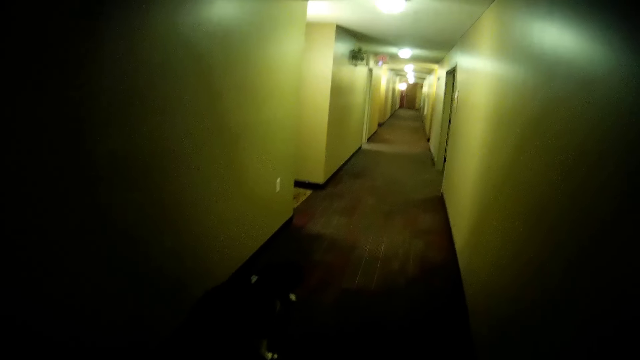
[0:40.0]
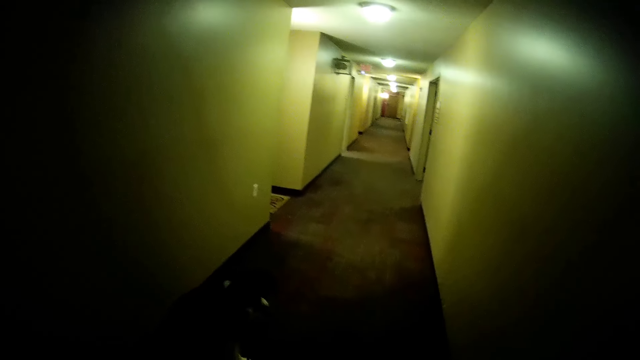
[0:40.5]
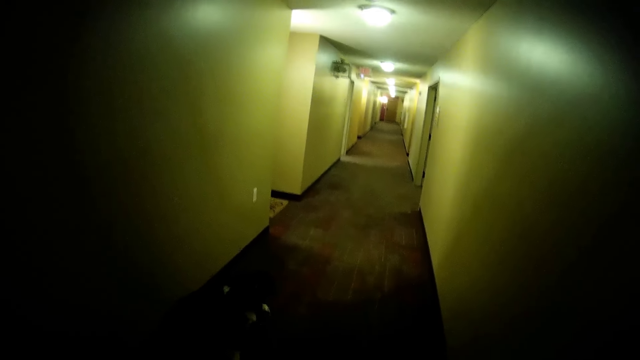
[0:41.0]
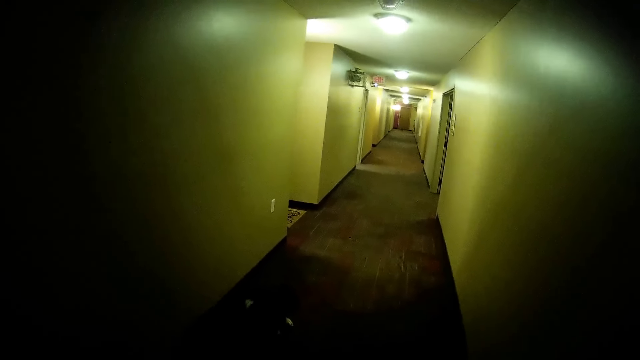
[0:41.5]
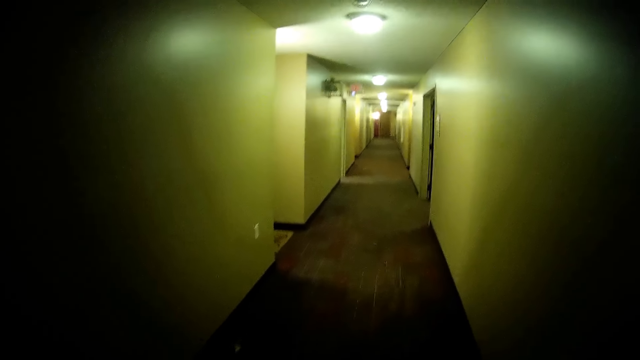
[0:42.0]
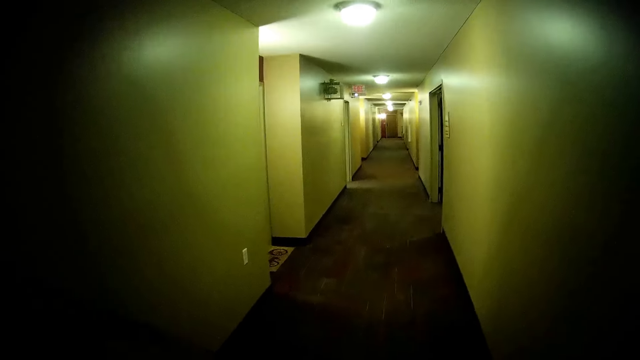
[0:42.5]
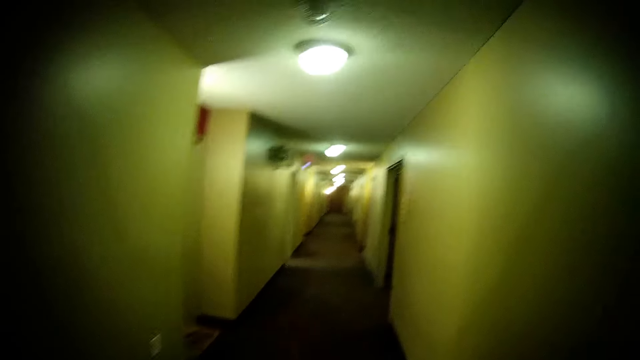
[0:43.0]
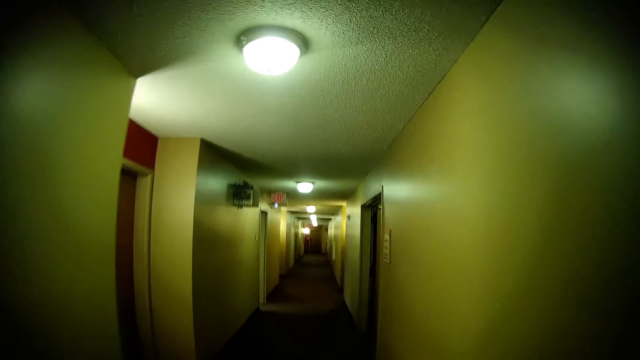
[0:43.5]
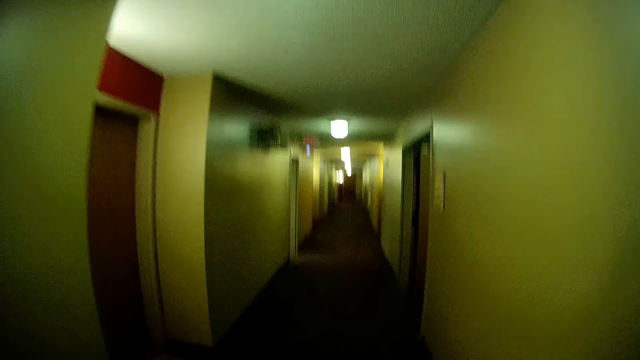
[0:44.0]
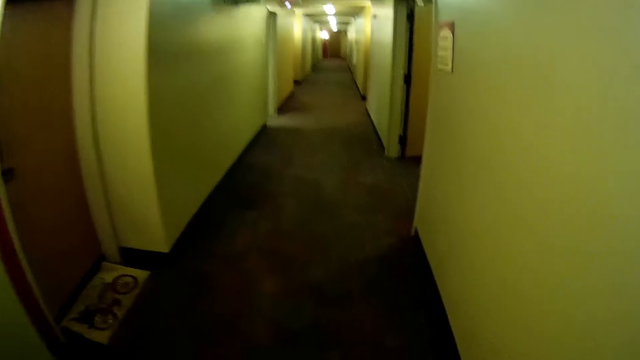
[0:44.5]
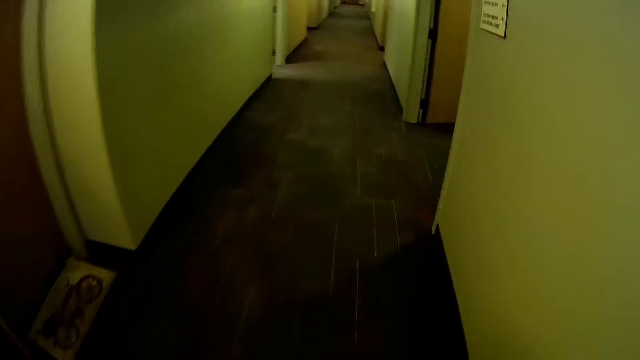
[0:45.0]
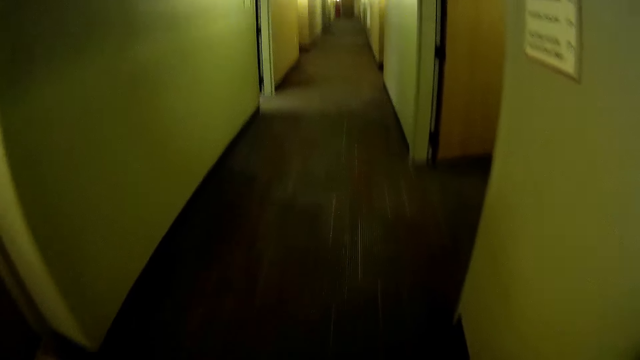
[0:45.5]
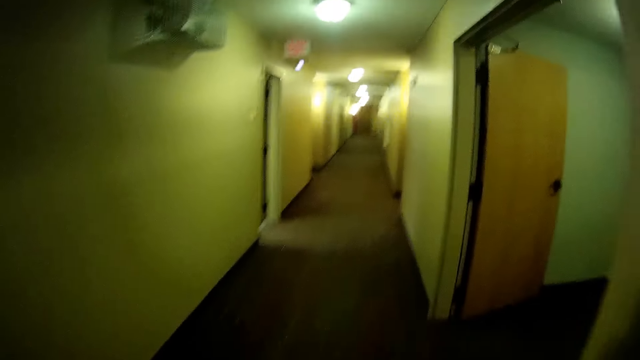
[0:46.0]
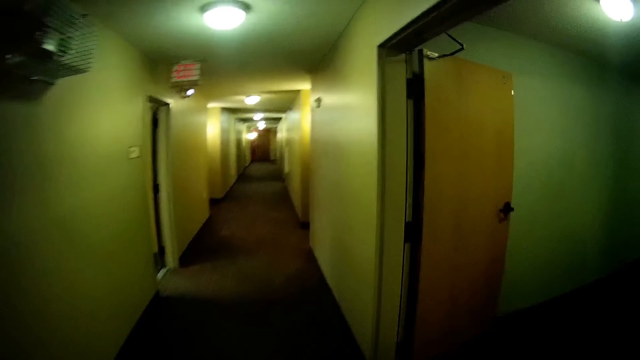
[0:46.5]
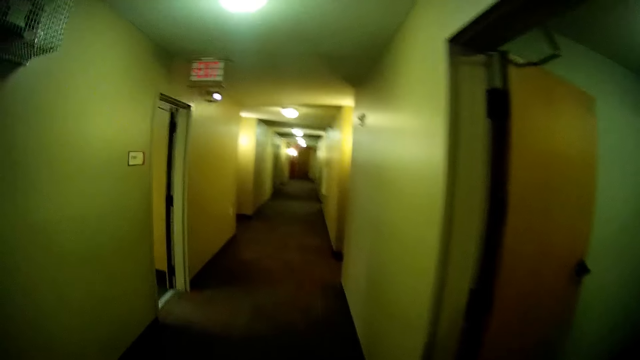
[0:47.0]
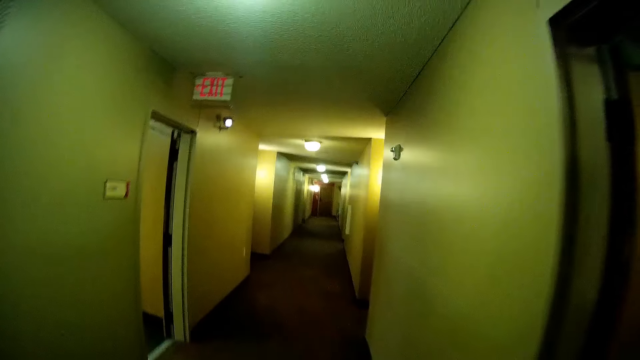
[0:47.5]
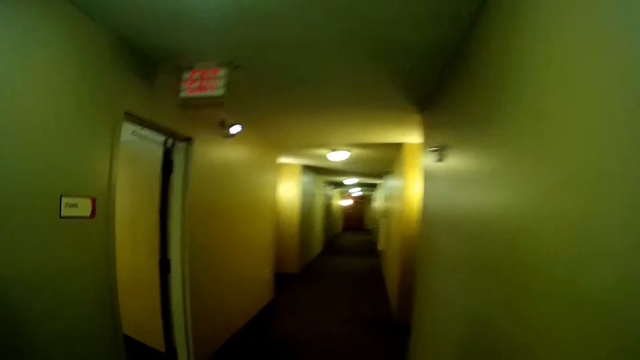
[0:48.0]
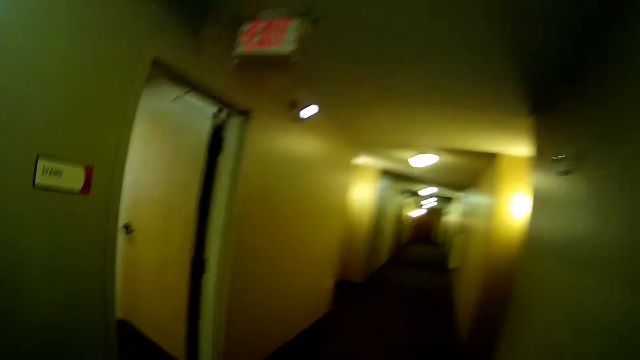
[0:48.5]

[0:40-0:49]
The camera wearer walks on the corridor.

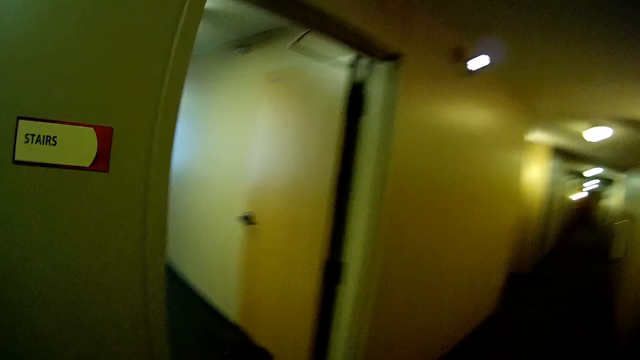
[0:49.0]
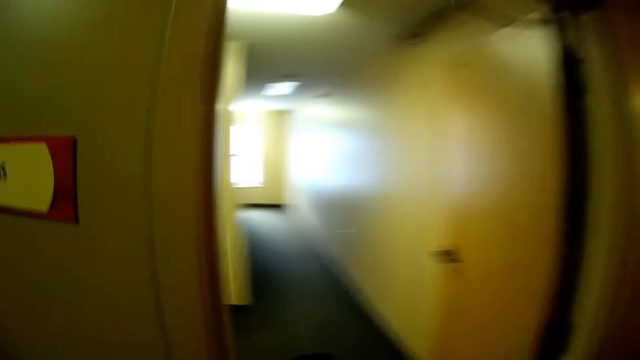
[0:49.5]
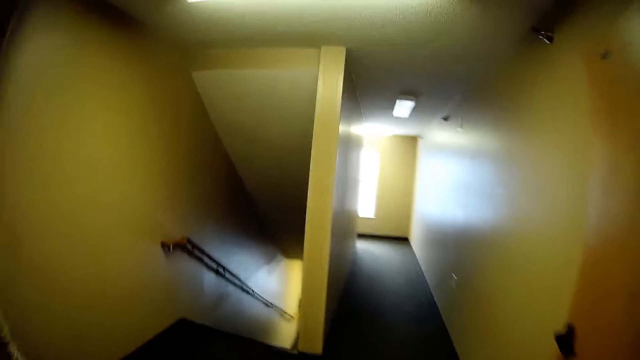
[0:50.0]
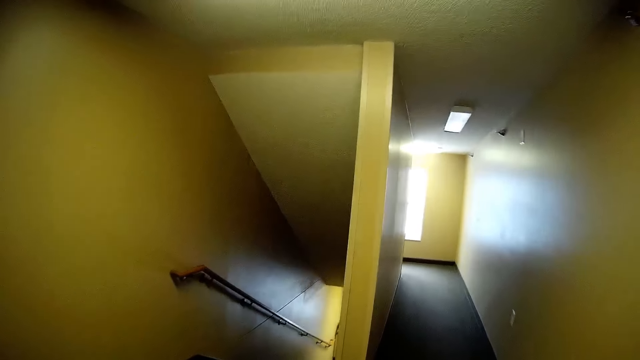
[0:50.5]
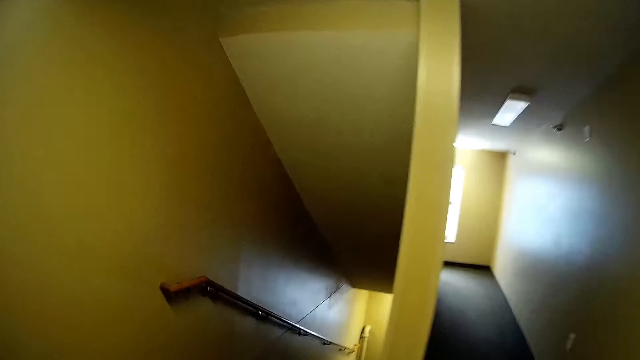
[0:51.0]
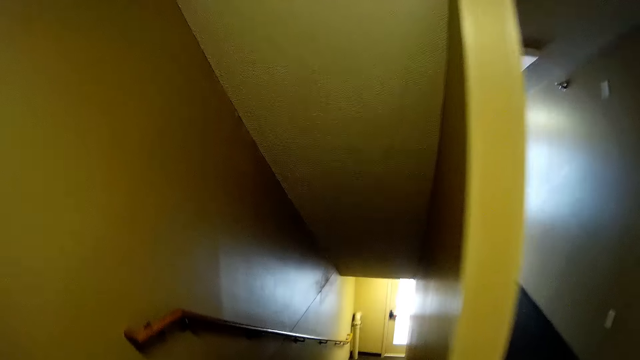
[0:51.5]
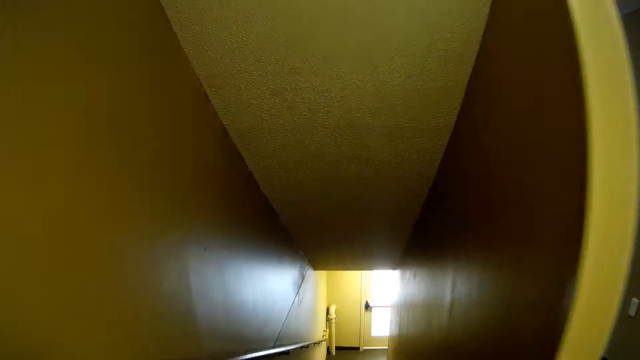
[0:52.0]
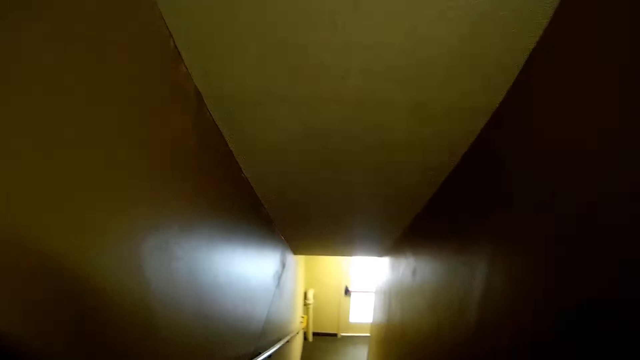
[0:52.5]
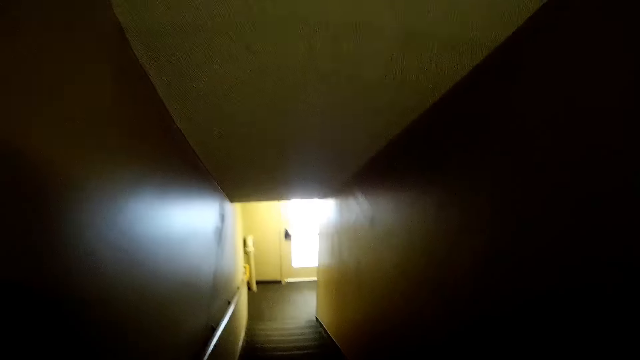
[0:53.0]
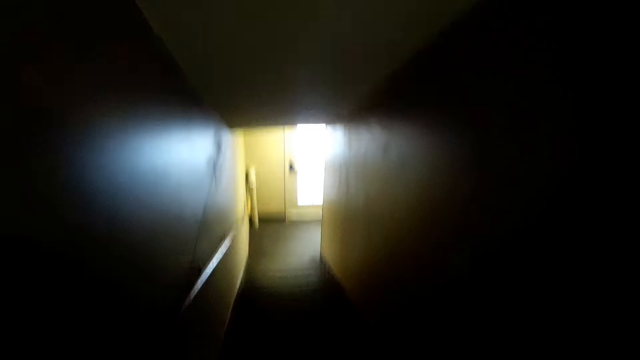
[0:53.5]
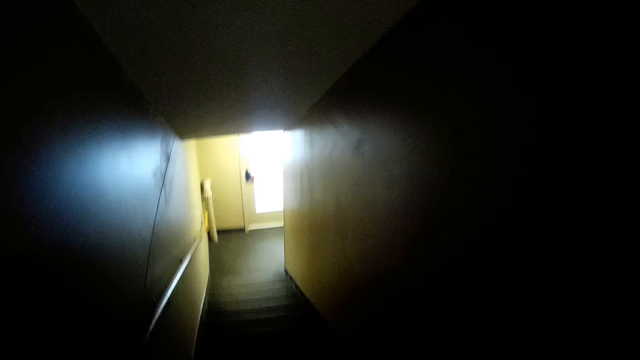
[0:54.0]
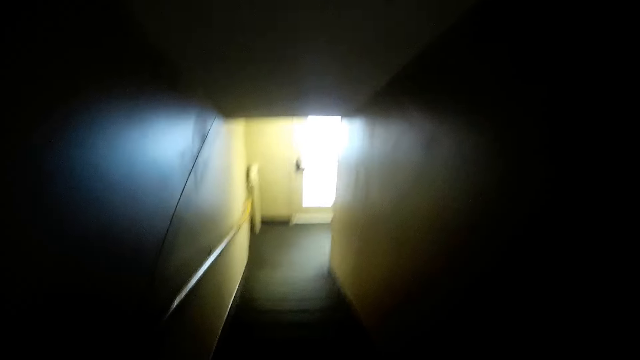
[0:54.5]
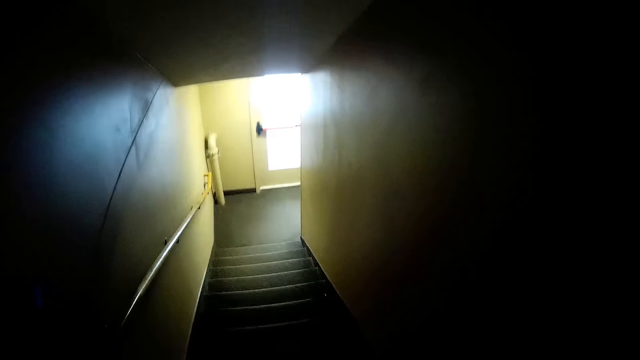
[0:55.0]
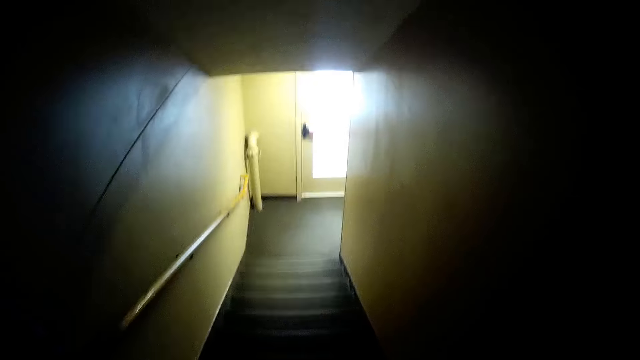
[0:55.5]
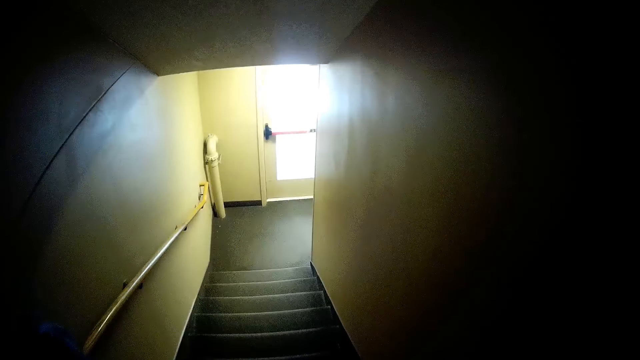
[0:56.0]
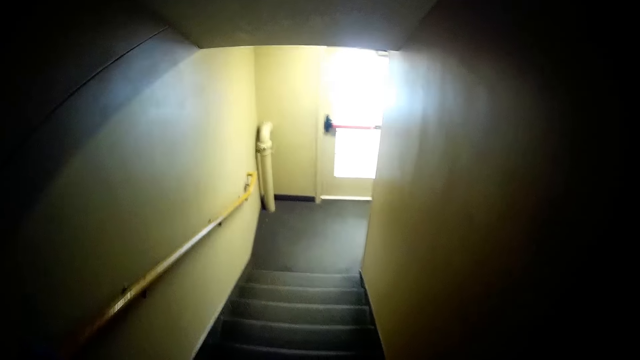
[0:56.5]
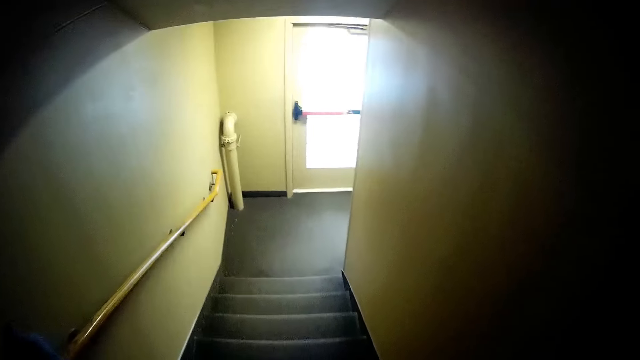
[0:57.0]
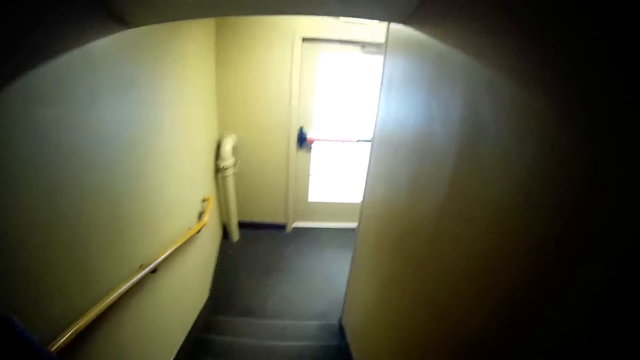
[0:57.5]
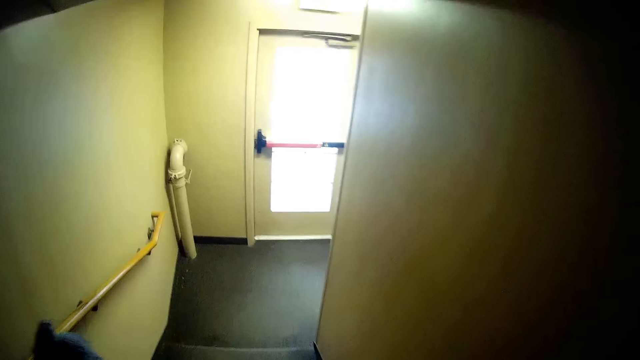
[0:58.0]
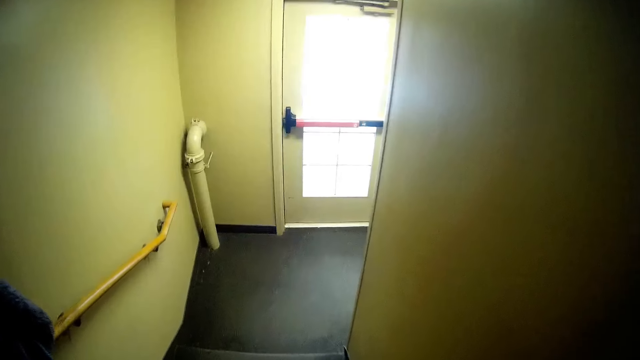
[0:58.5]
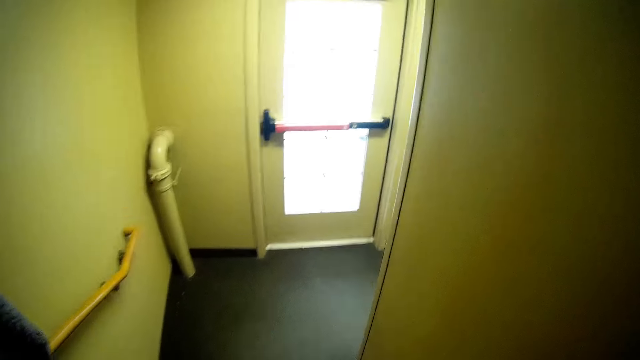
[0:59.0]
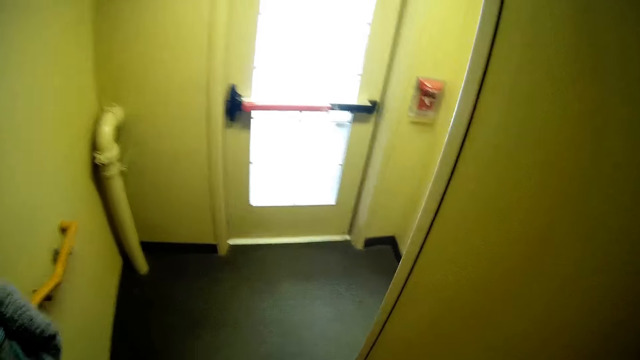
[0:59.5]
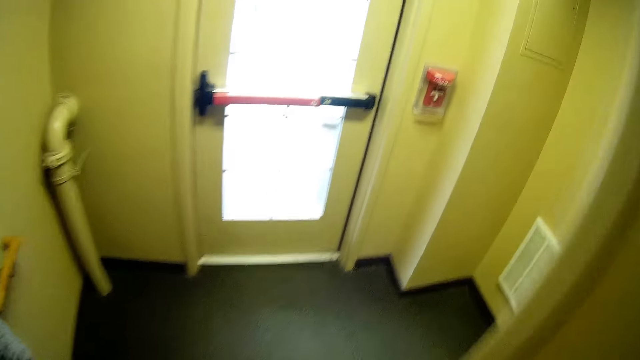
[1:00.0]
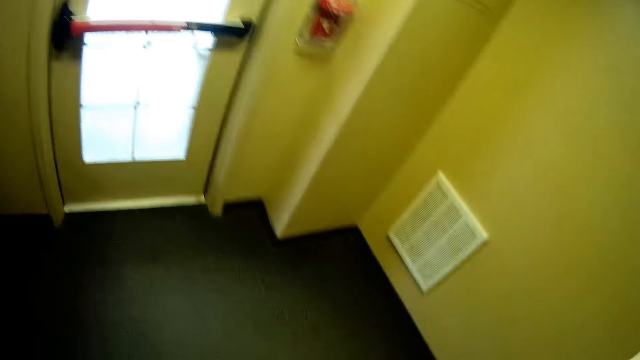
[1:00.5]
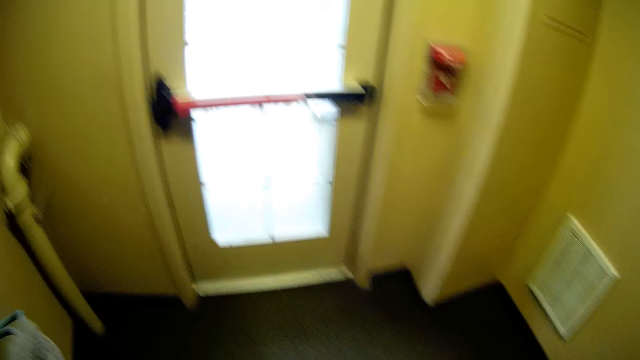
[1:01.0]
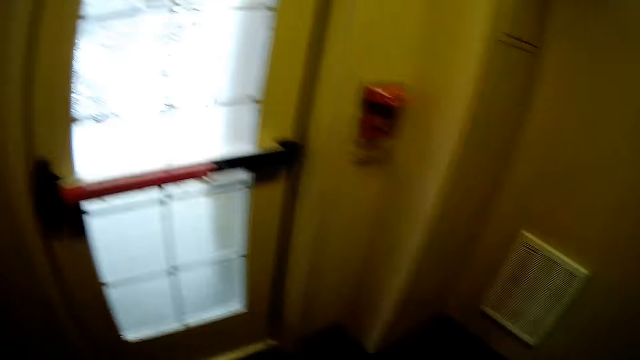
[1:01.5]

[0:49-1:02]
The camera wearer enters a passage through a door. They walk down a staircase in the door.
